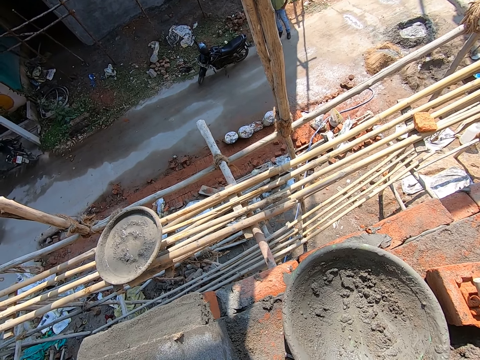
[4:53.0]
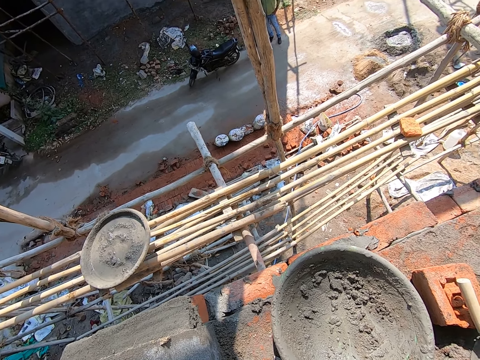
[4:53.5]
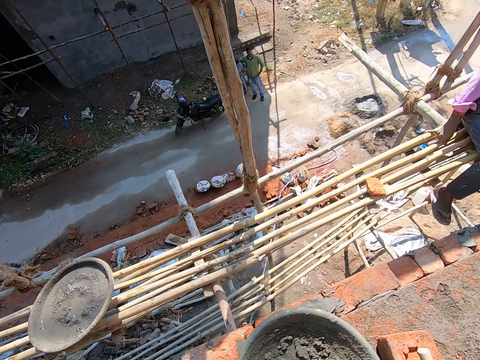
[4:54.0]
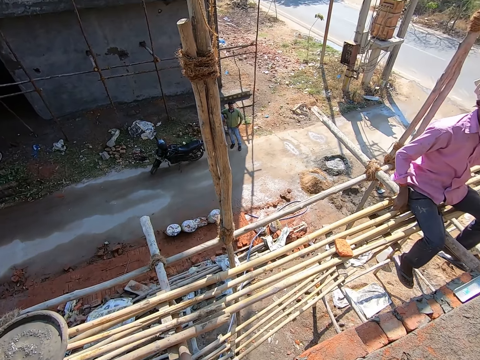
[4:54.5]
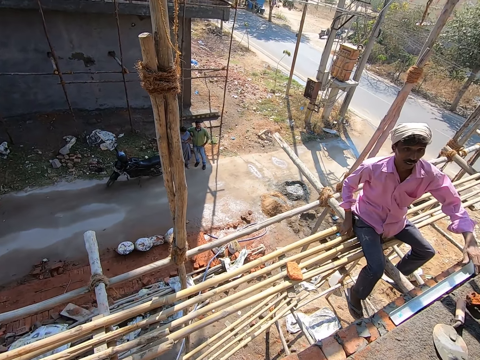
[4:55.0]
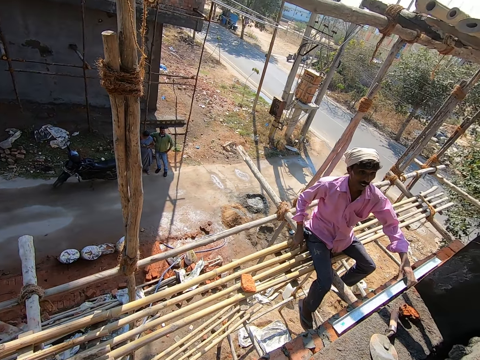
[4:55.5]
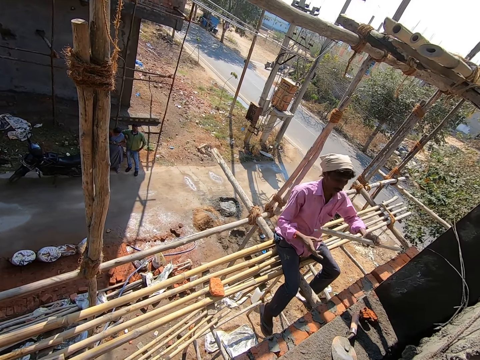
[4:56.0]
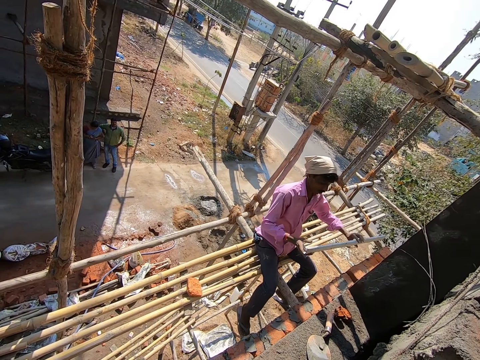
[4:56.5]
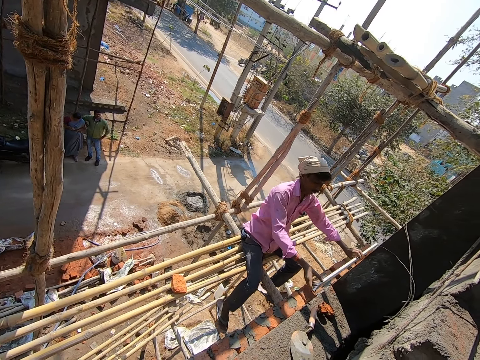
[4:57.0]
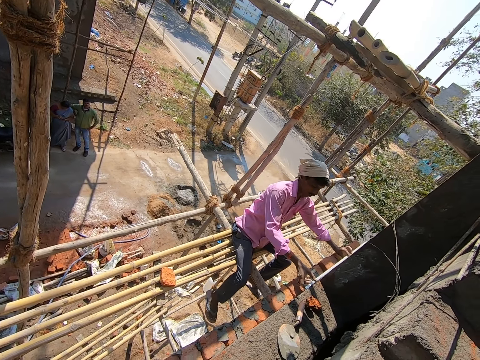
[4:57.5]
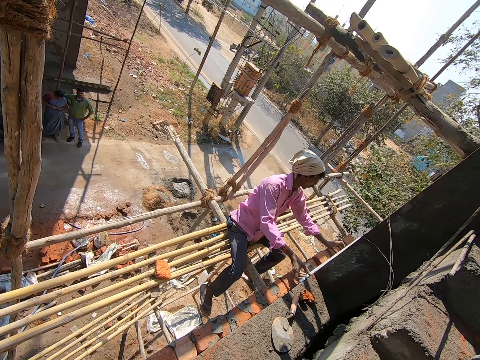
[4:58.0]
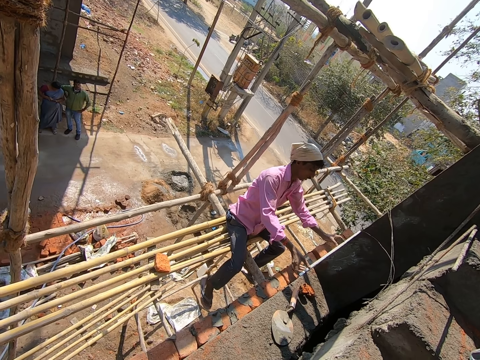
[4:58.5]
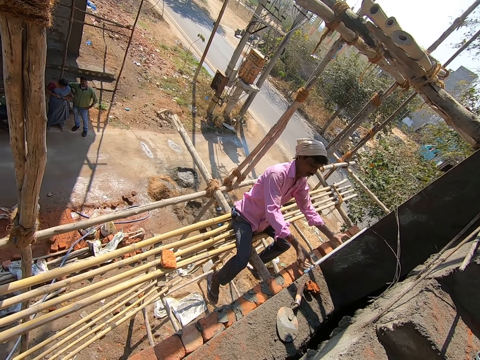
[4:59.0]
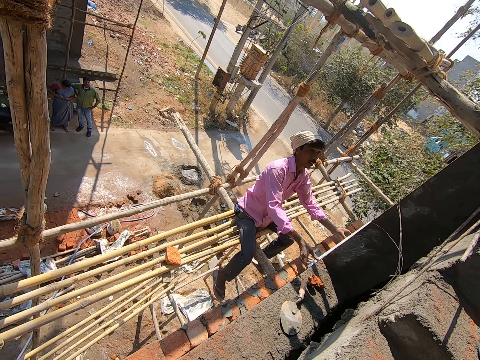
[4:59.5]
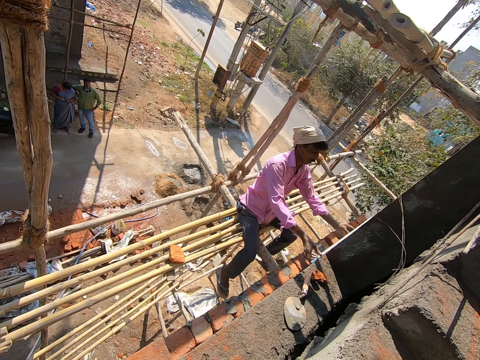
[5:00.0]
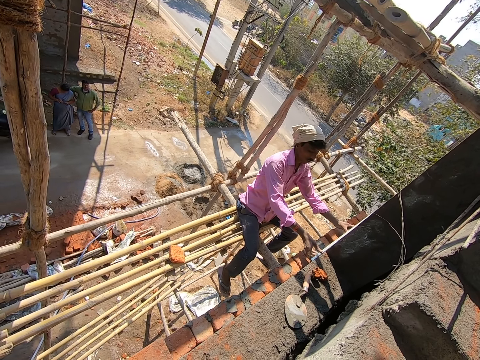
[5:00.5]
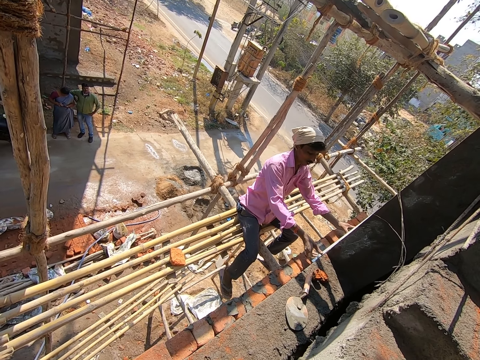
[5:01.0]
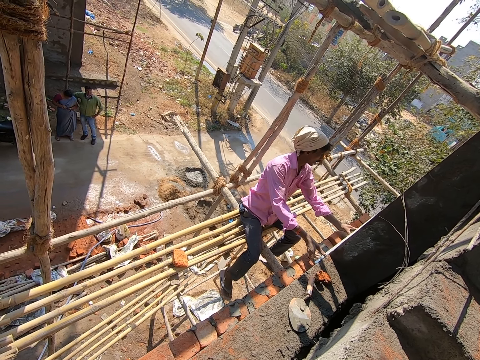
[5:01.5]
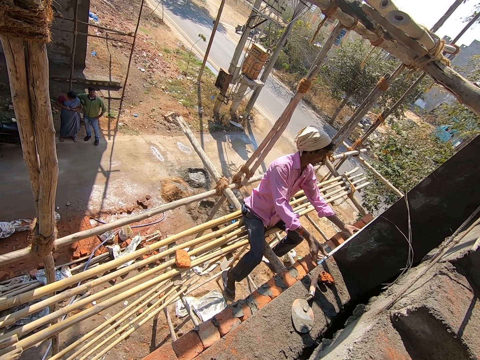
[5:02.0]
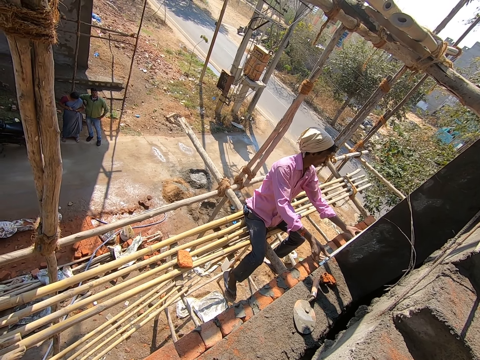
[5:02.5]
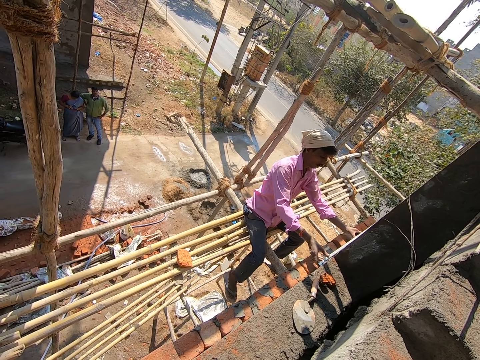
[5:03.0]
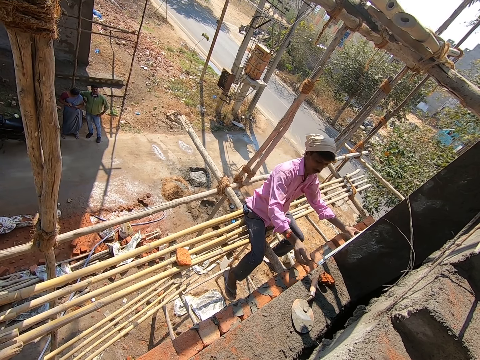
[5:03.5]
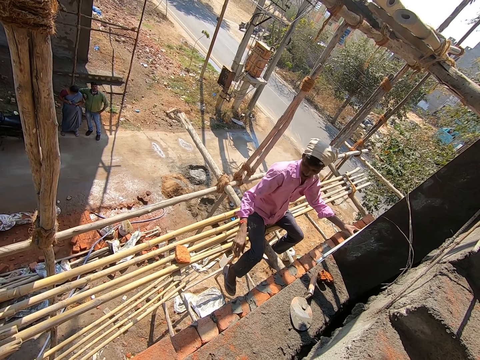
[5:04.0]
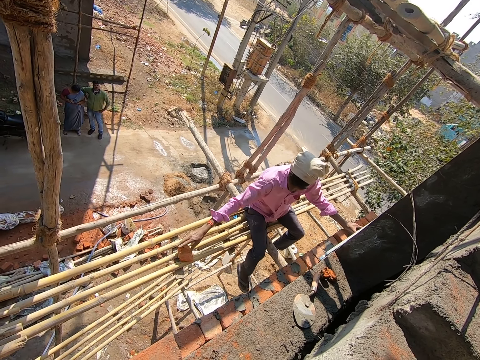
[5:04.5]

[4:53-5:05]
The man picks up the straight edge on the brick on the wall with his left hand. The man converses with a woman. The man places the straight edge on the wall with his hands.

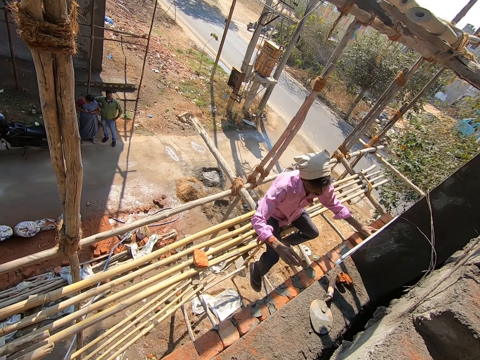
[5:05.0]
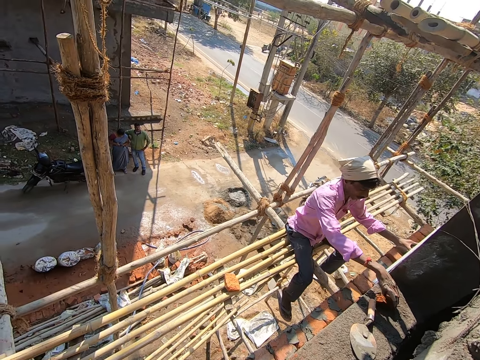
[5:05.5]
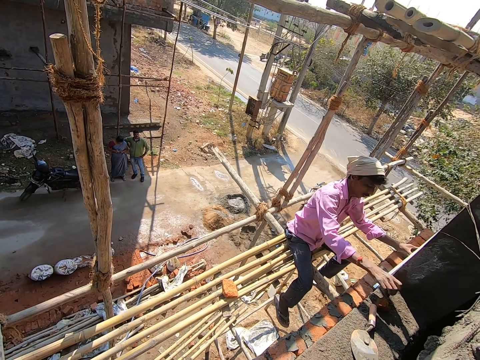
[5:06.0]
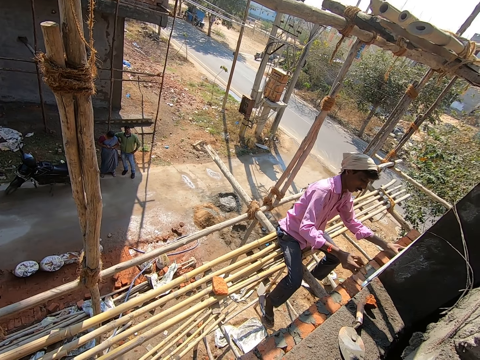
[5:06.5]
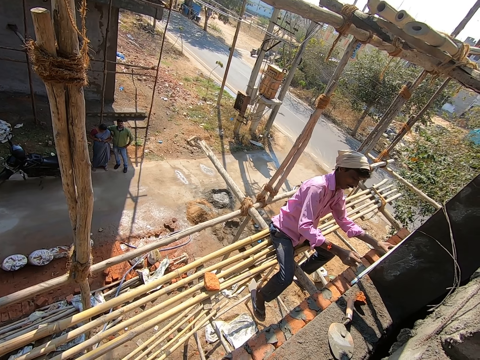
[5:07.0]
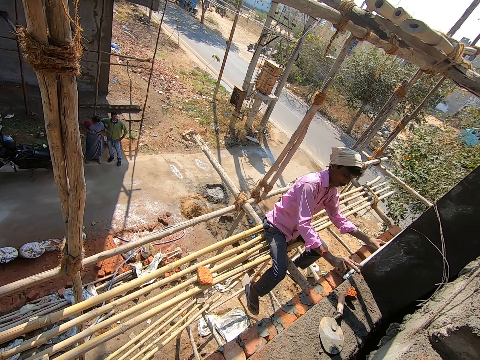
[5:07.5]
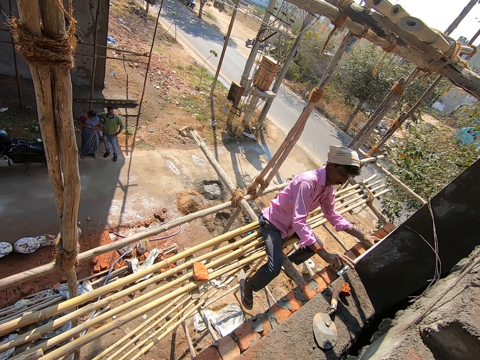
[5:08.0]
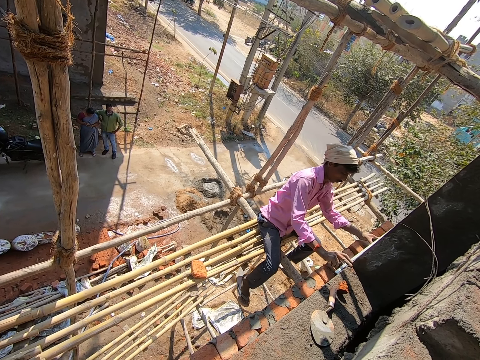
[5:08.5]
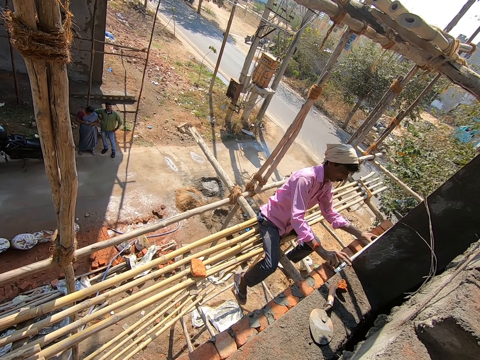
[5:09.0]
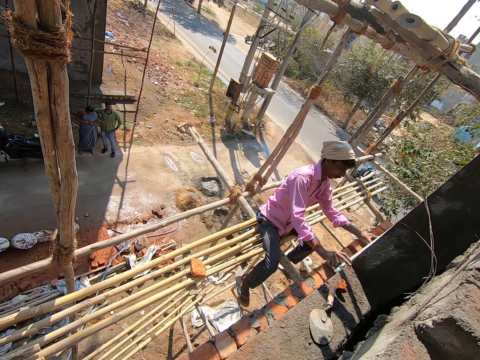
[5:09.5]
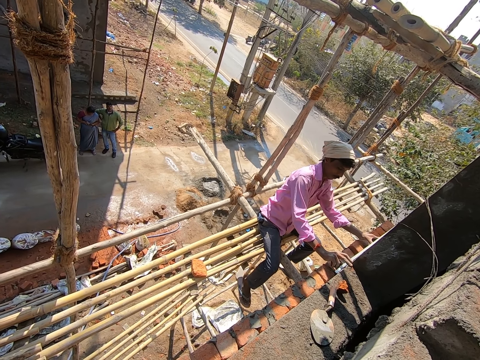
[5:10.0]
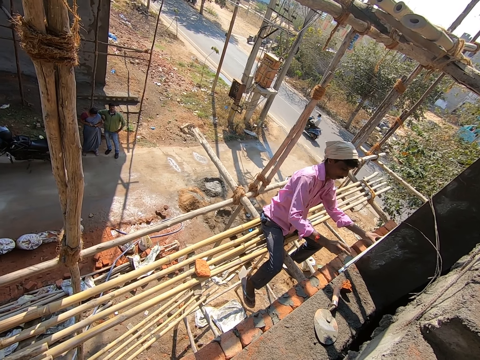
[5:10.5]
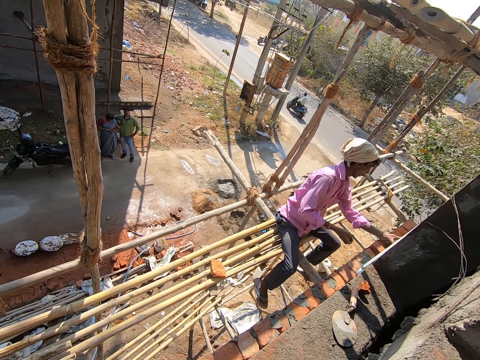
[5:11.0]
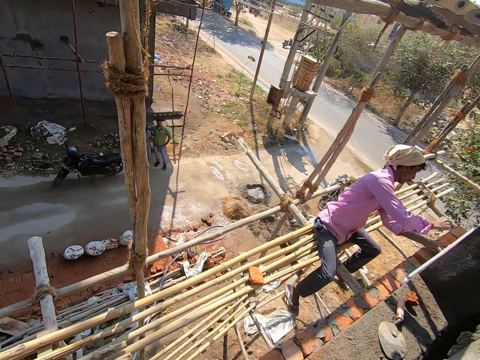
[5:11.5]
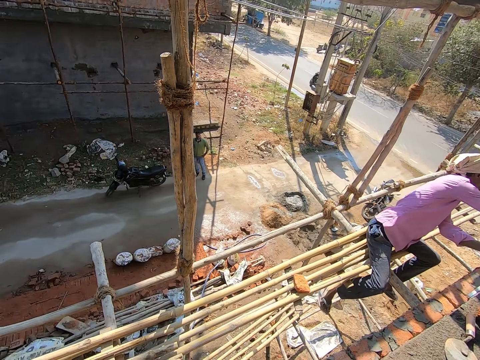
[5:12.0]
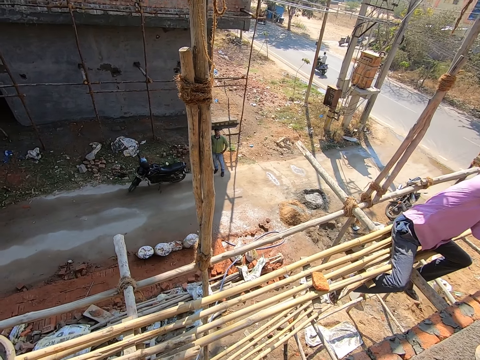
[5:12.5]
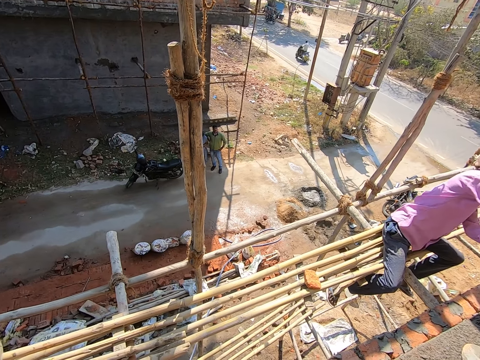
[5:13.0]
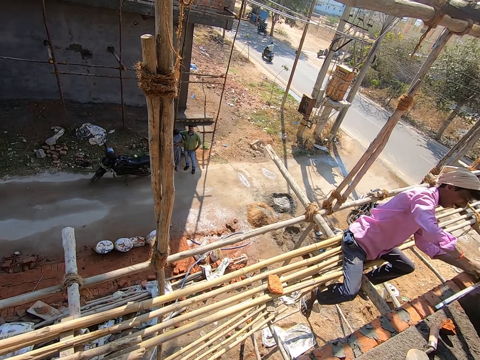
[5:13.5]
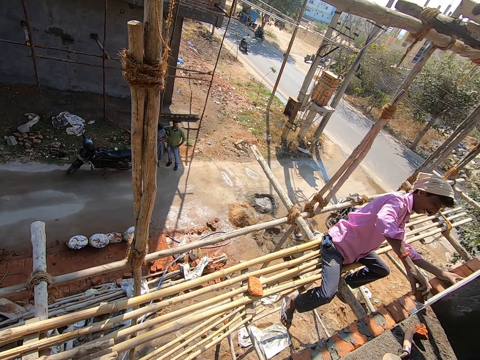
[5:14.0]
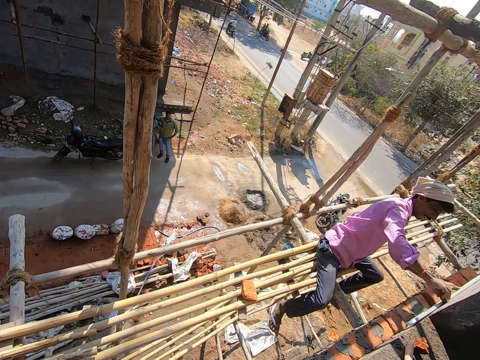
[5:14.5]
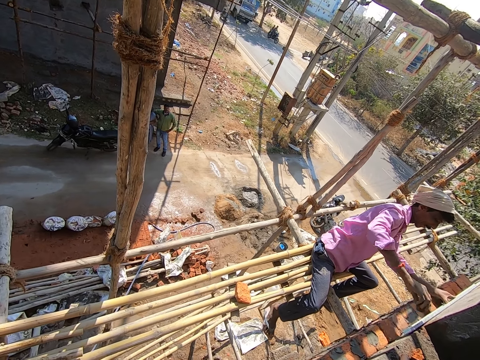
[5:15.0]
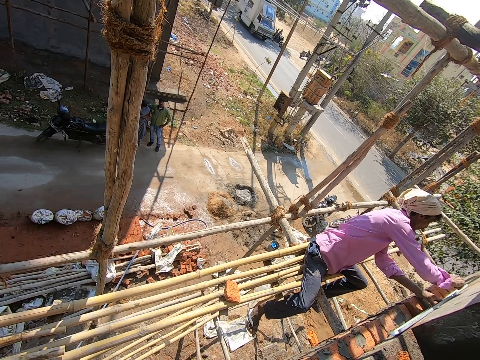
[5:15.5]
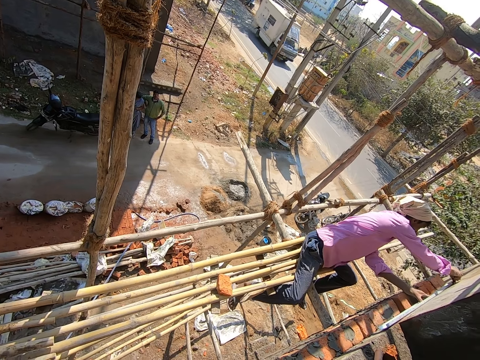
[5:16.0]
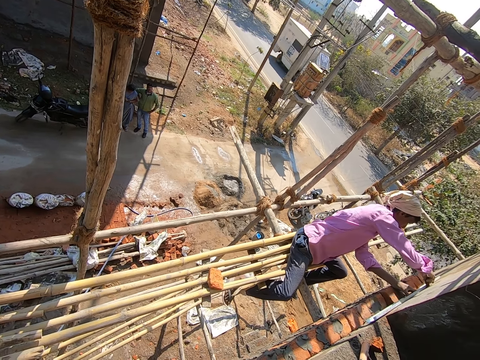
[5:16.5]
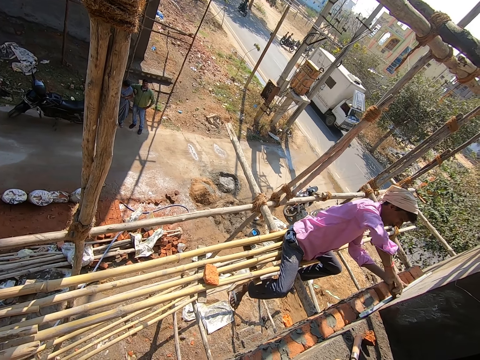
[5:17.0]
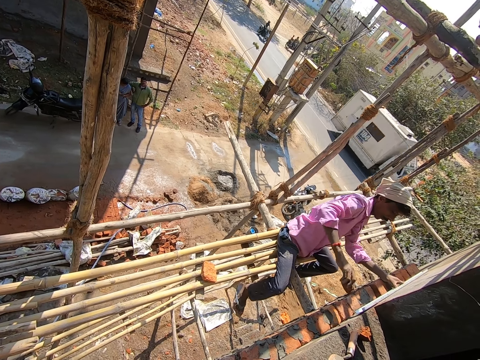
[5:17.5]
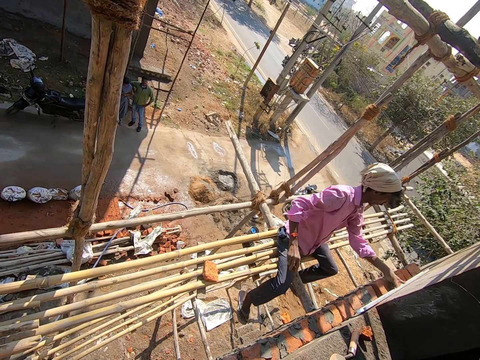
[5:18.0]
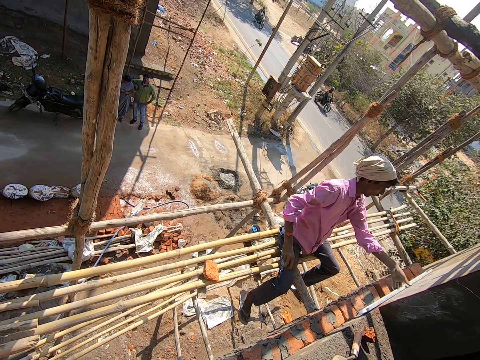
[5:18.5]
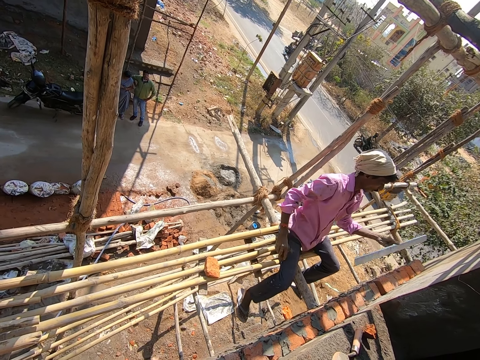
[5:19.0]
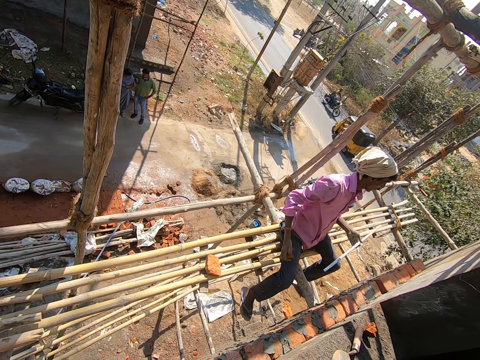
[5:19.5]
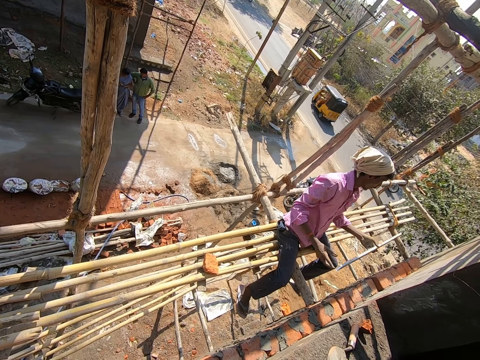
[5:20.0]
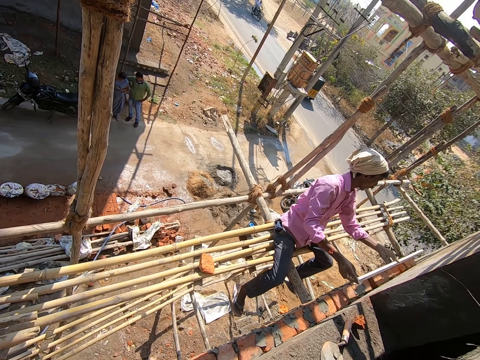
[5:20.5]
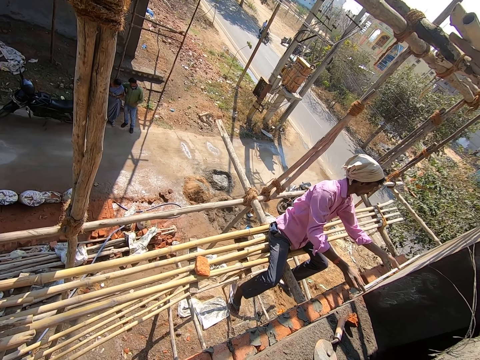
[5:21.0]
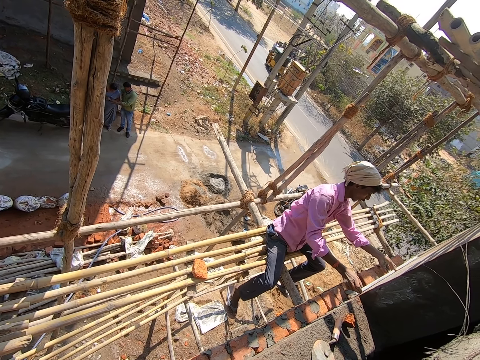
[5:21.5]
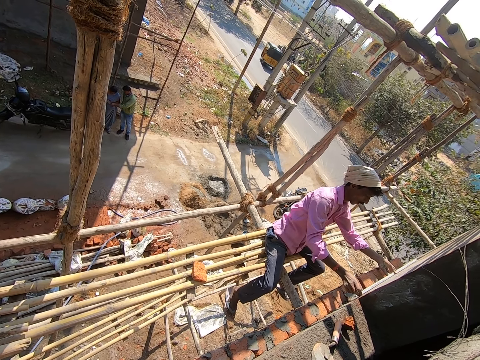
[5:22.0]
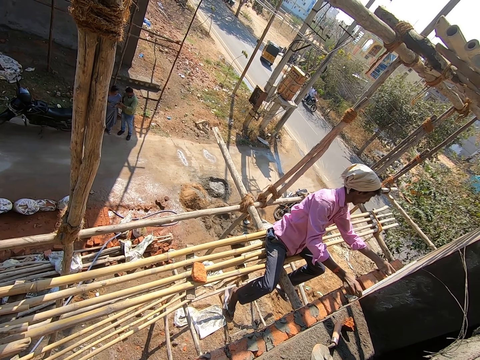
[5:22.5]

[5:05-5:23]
The man picks up a brick on the wall with his right hand. The man holds the straight edge to the wall with his left hand. The camera wearer marks the wall with the brick in his right hand. The man removes the straight edge from the wall with his left hand. The man places the straight edge on the wall with his hands.
